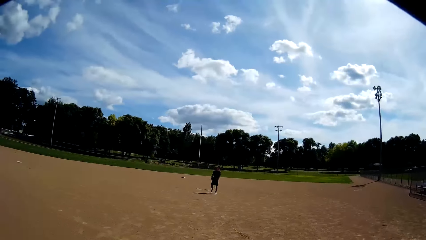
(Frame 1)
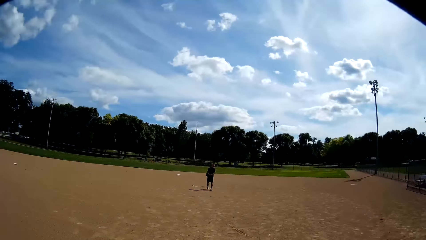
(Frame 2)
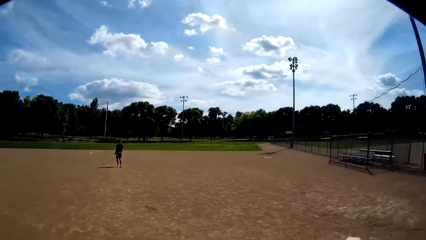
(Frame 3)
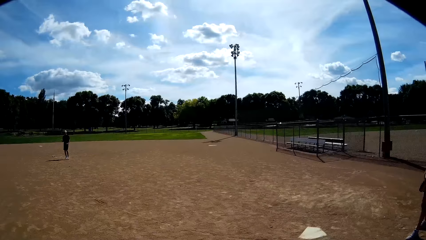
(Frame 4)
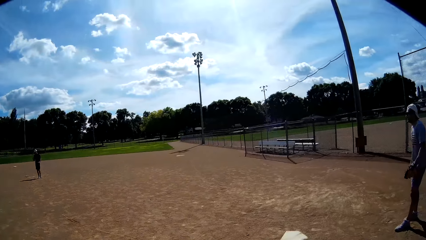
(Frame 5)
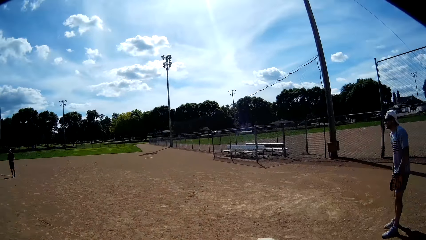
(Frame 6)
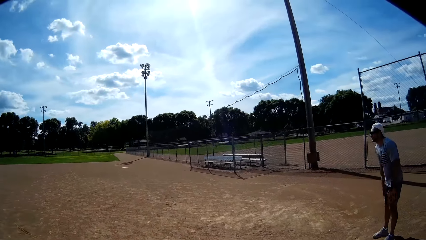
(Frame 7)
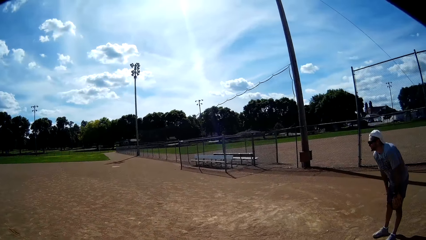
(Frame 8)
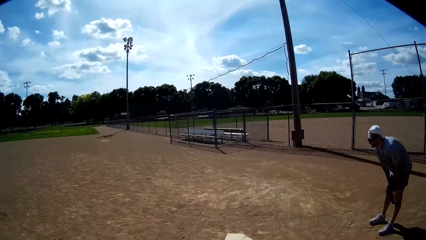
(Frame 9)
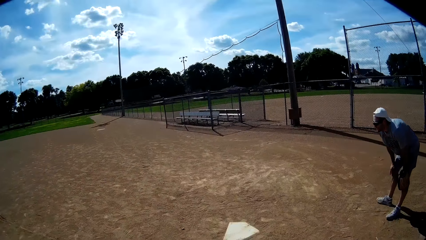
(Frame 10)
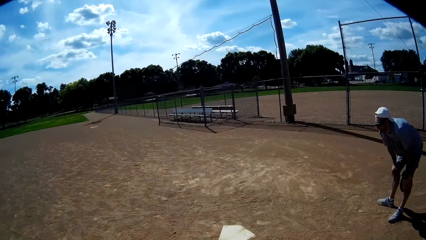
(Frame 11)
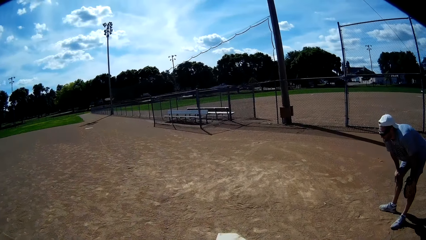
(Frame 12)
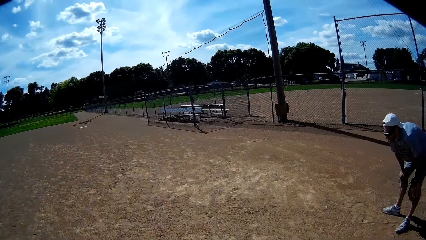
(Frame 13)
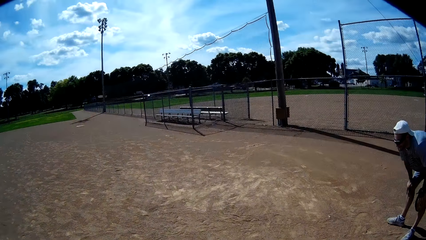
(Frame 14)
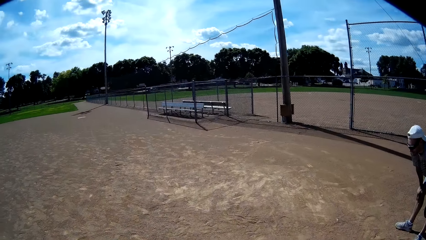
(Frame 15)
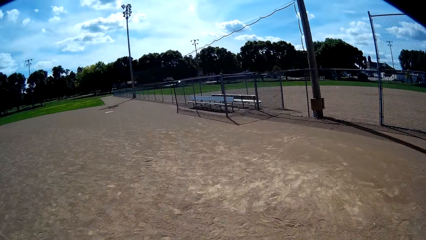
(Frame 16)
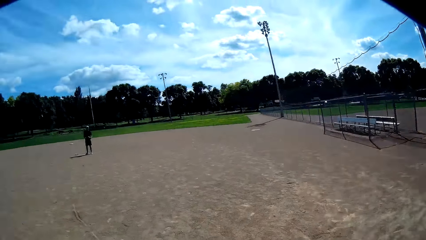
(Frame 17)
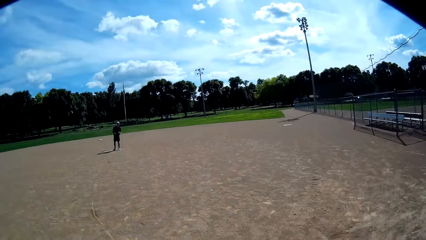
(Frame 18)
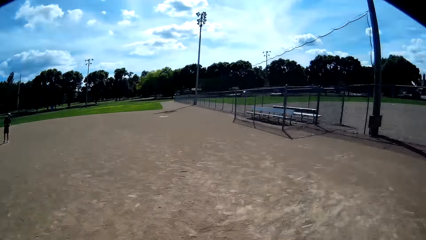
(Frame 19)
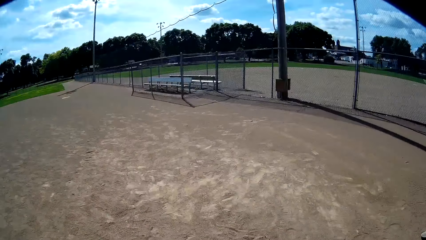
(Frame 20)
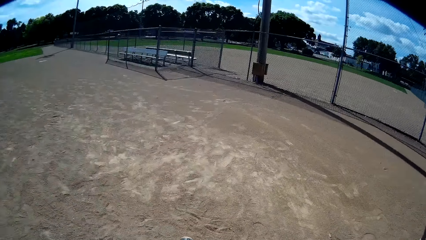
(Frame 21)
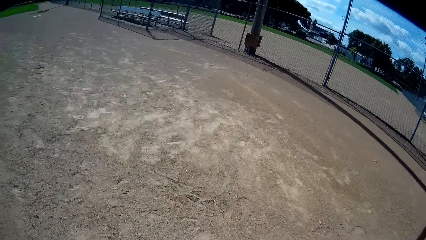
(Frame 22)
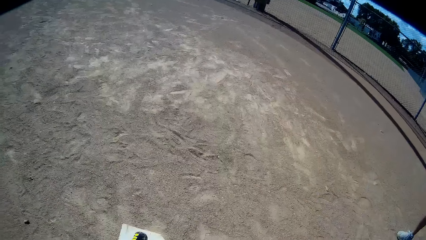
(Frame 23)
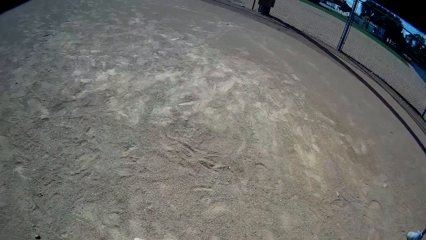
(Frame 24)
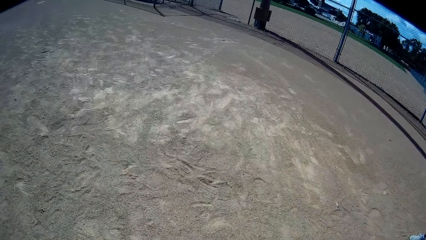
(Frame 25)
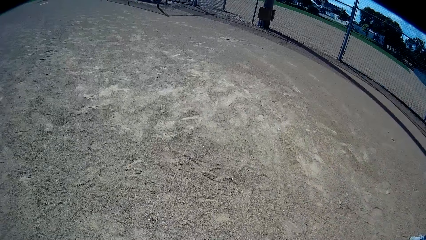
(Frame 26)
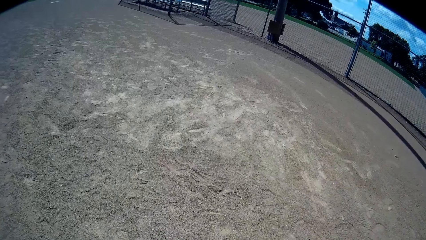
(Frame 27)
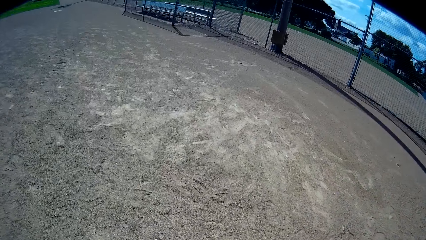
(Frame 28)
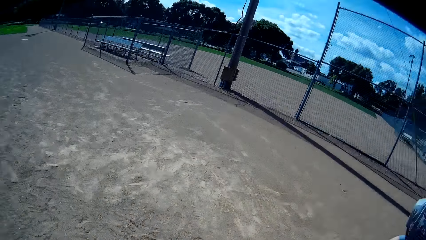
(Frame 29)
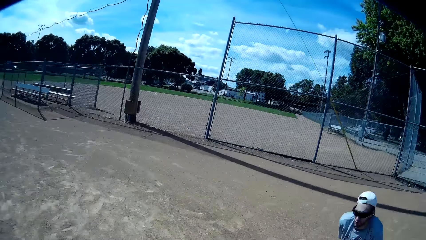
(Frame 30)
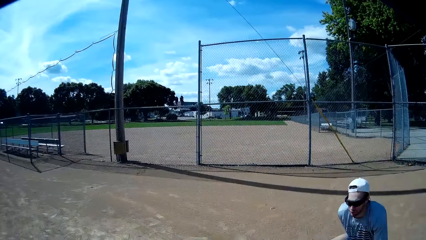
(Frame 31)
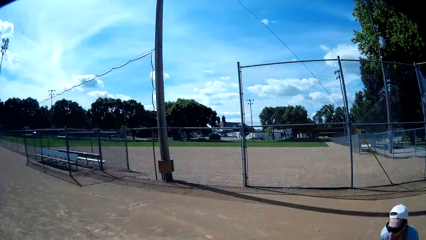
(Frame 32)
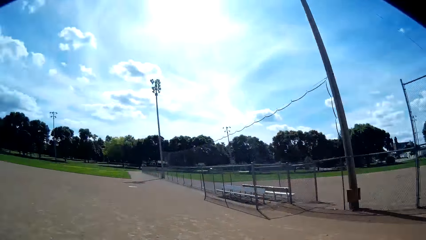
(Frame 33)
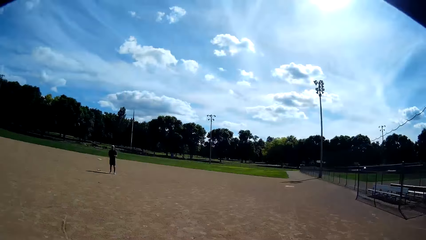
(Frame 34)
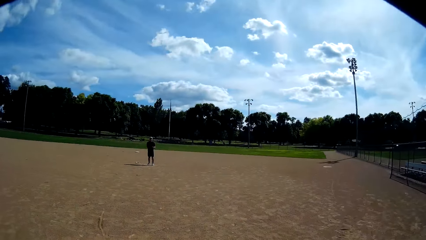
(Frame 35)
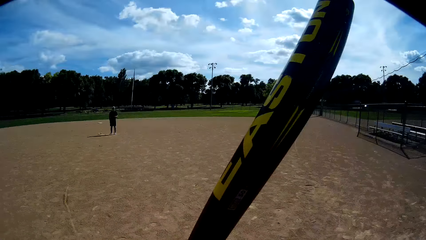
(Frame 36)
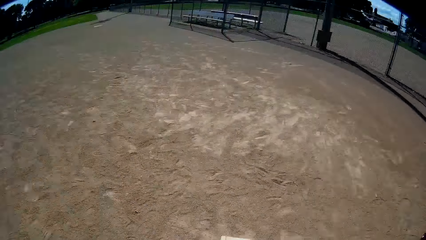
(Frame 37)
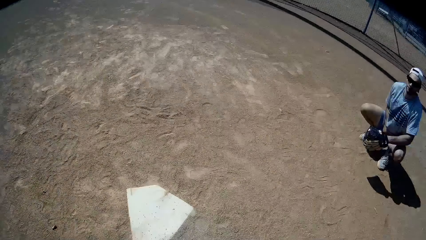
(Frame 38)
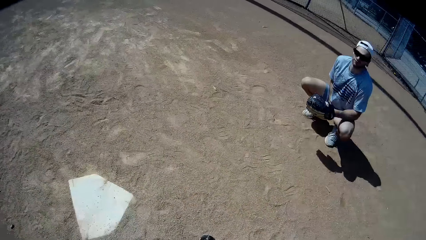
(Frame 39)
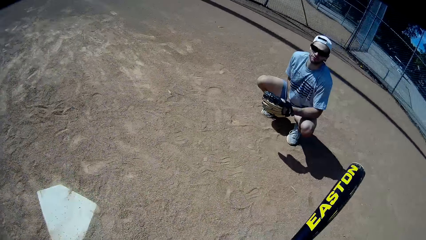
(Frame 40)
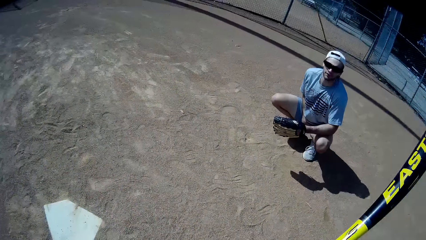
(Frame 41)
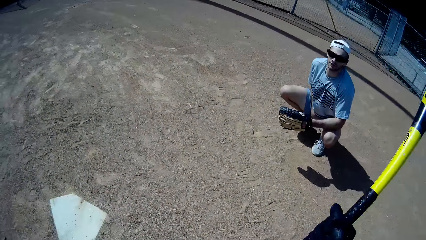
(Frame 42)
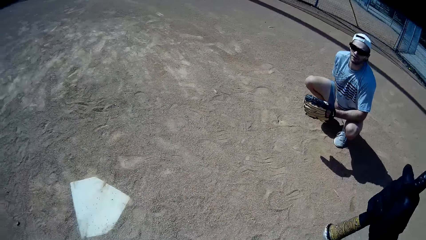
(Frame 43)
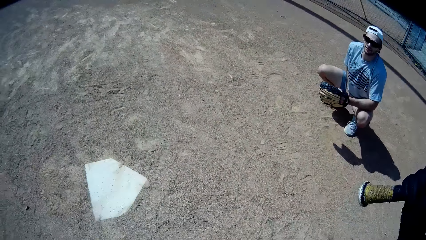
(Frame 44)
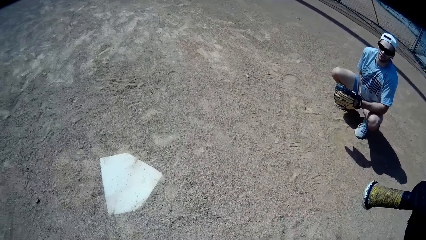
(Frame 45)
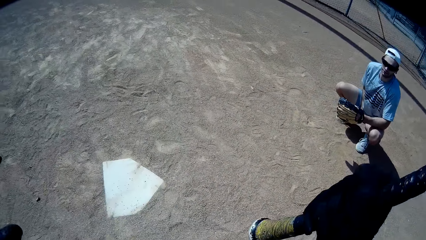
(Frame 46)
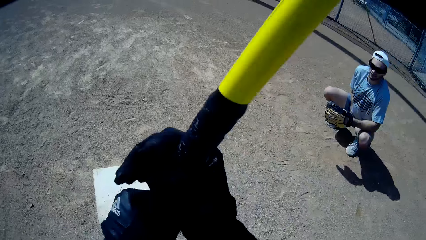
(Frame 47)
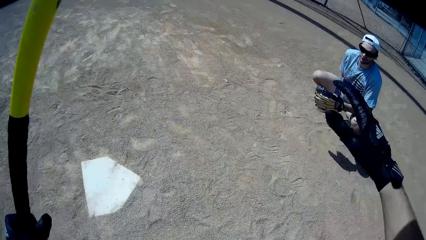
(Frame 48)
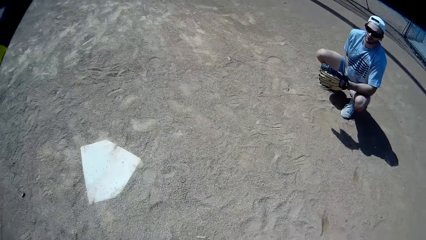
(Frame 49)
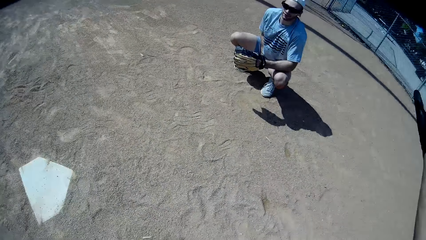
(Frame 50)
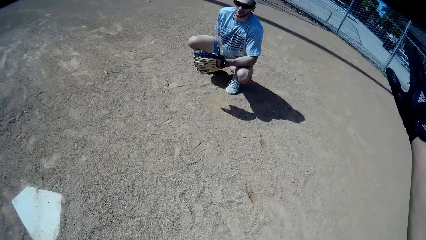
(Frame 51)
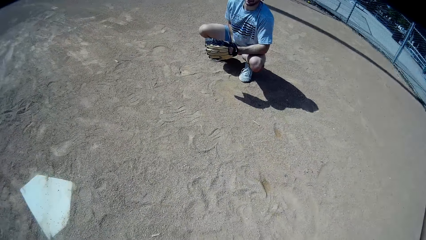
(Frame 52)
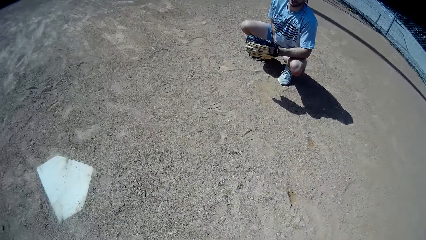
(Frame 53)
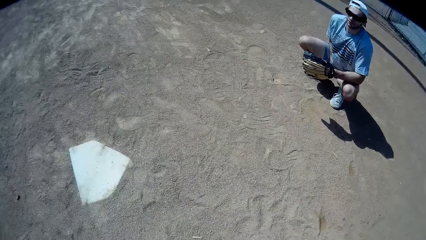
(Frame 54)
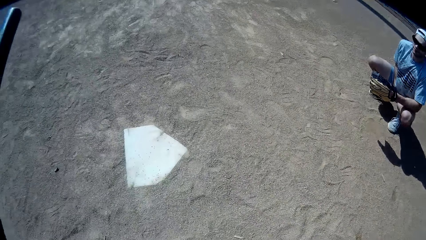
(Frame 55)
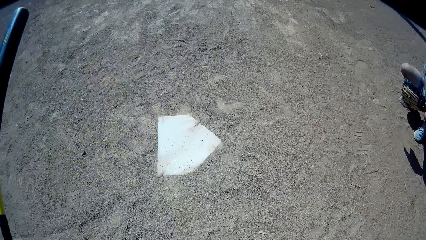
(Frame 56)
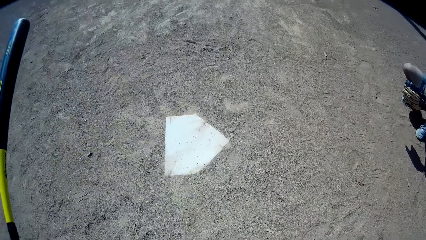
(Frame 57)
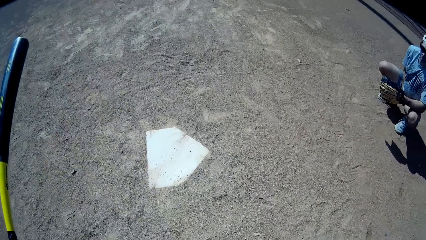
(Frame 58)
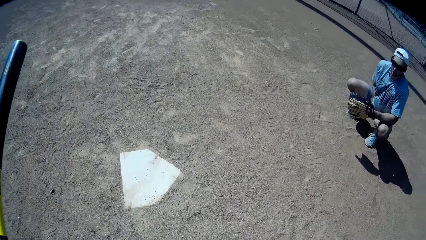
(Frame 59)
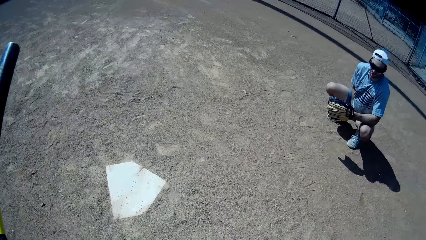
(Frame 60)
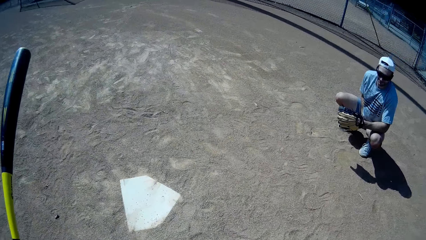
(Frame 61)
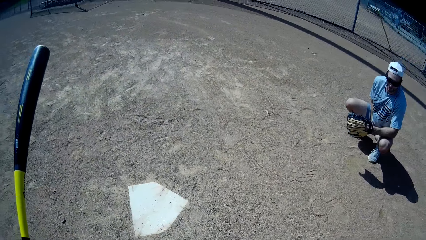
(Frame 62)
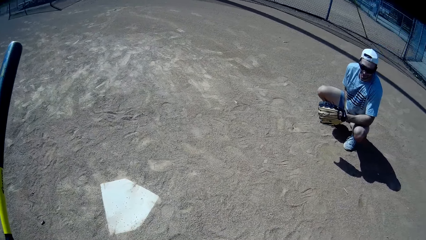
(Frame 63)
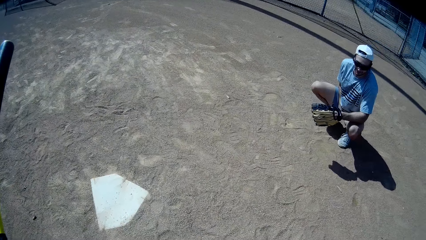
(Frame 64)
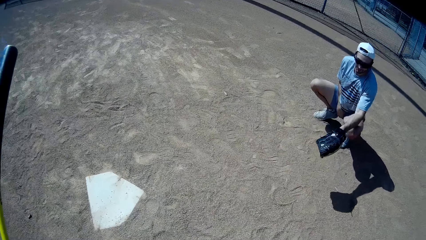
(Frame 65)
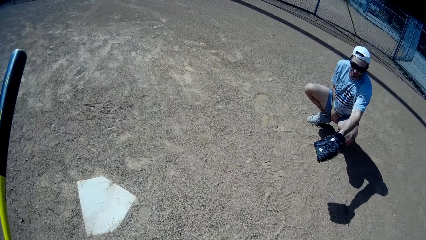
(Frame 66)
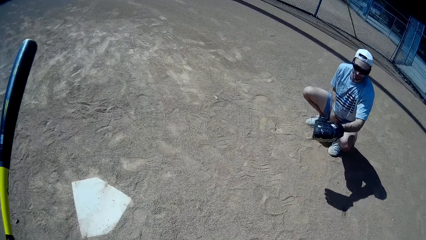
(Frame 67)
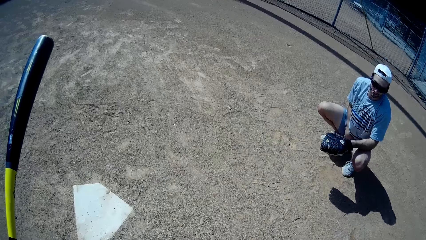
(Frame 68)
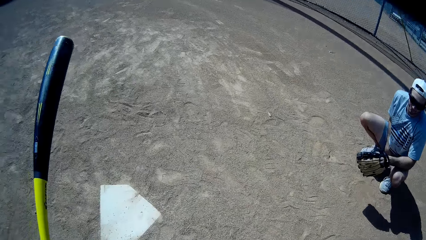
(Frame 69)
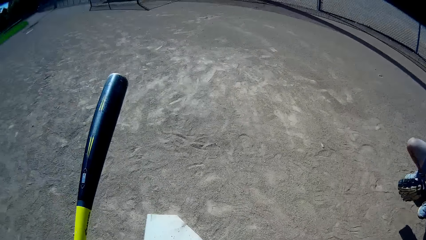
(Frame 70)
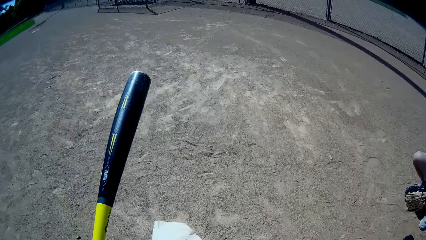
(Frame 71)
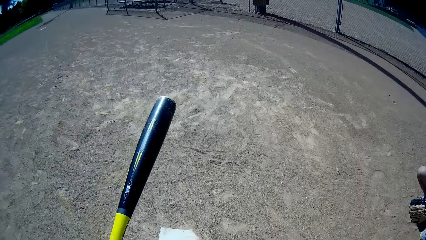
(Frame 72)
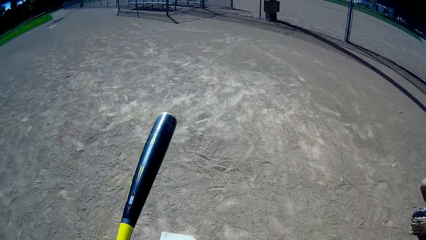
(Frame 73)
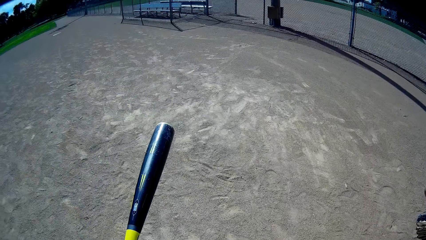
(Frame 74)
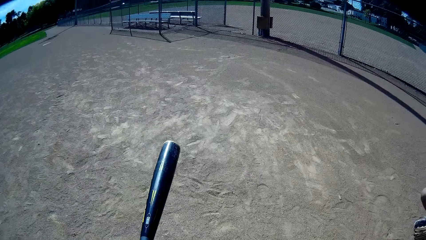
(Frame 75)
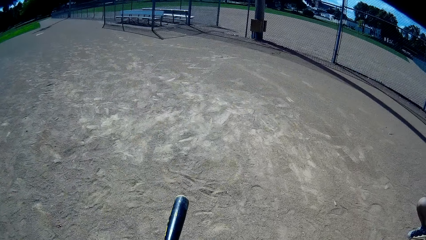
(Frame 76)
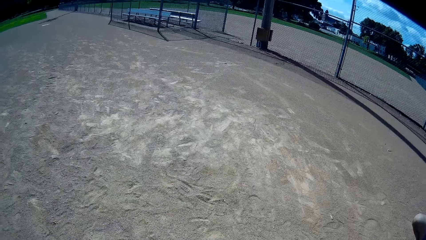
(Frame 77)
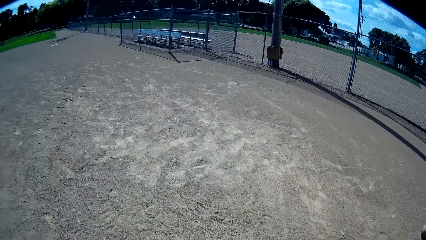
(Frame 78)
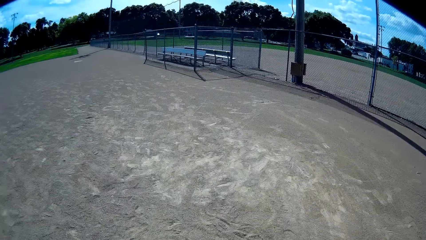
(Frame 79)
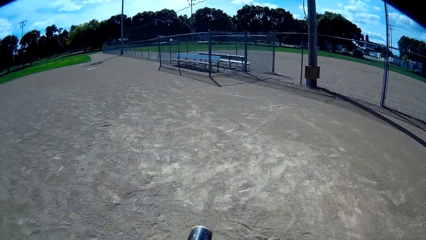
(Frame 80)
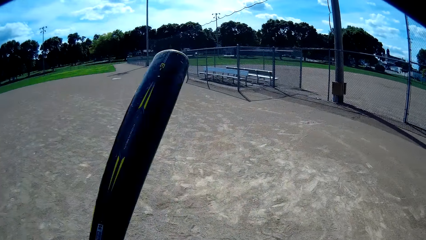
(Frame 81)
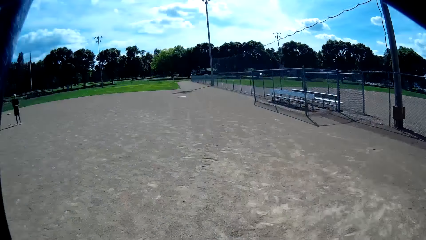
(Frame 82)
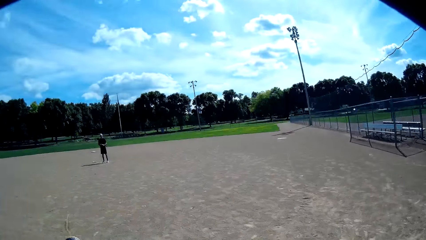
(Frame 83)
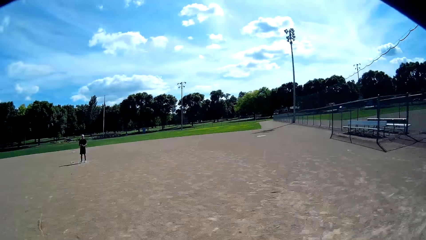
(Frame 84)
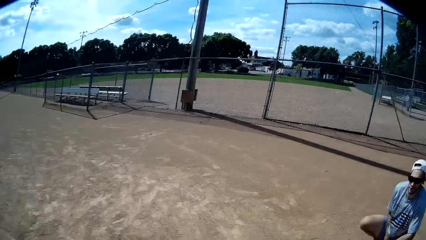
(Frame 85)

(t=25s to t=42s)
A man makes a move. Another man bends on the ground. The camera wearer walks around. He passes the baseball bat to his right hand. The other man squats on the ground. The camera wearer passes the baseball bat to his left hand. He talks to someone. He interacts with the other man. The other man makes gestures. The camera wearer looks around.
